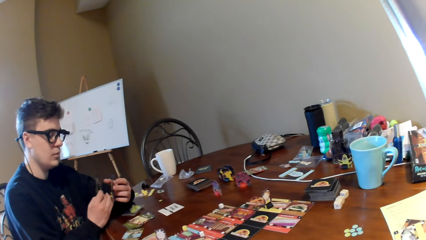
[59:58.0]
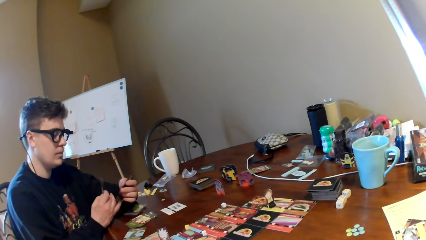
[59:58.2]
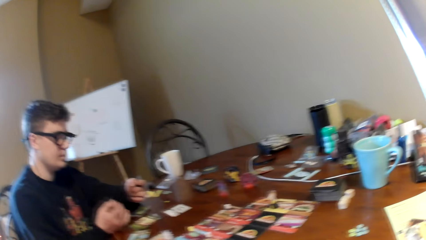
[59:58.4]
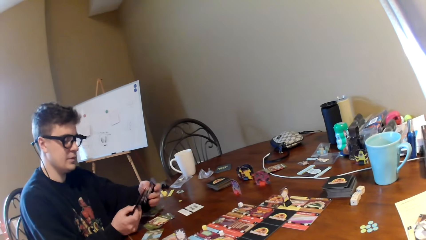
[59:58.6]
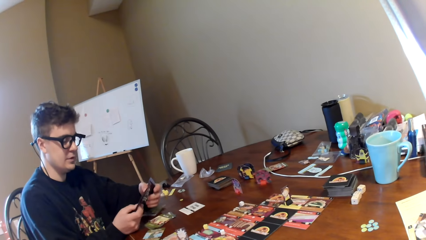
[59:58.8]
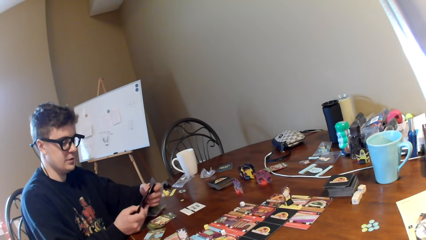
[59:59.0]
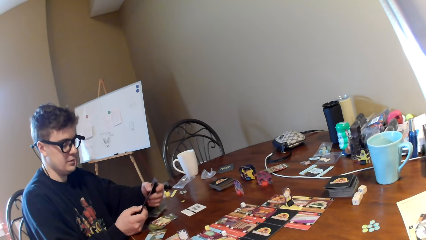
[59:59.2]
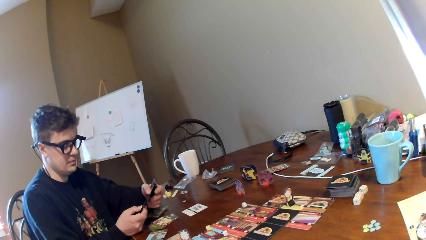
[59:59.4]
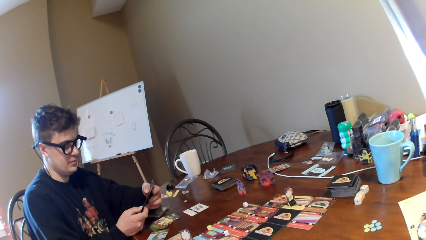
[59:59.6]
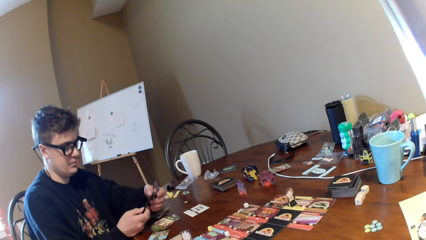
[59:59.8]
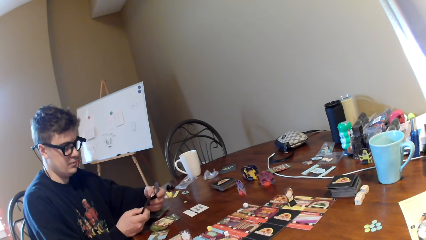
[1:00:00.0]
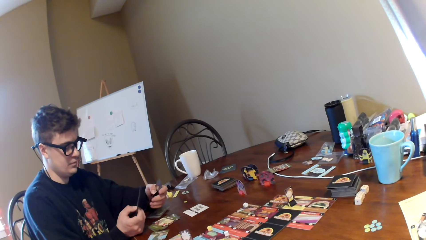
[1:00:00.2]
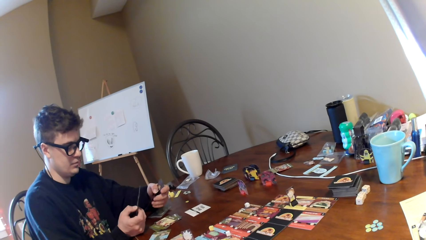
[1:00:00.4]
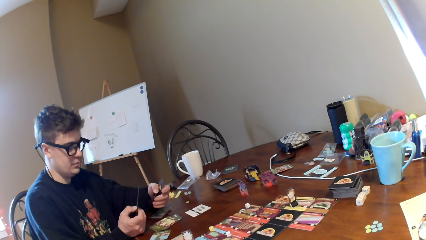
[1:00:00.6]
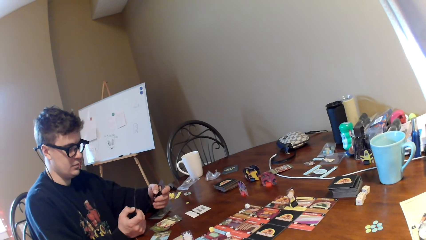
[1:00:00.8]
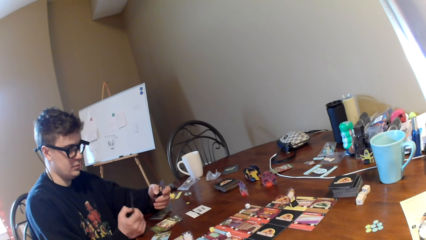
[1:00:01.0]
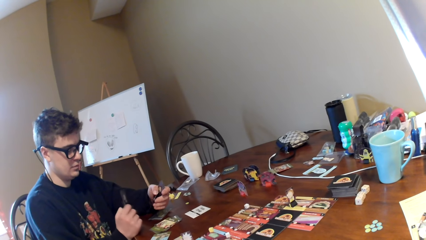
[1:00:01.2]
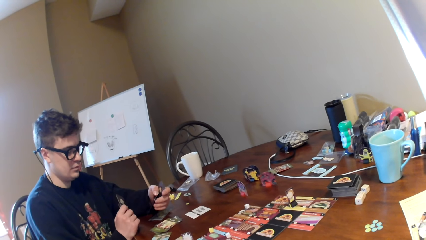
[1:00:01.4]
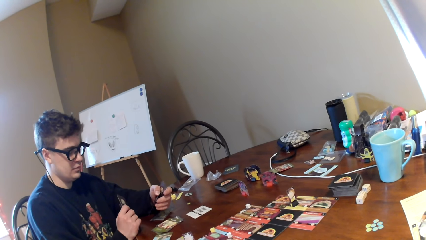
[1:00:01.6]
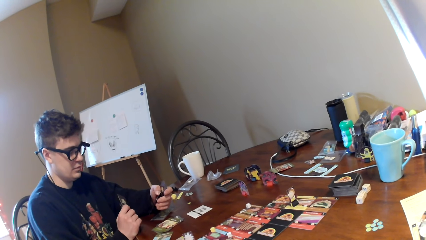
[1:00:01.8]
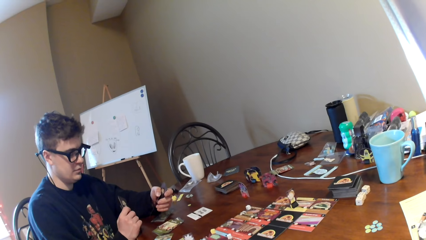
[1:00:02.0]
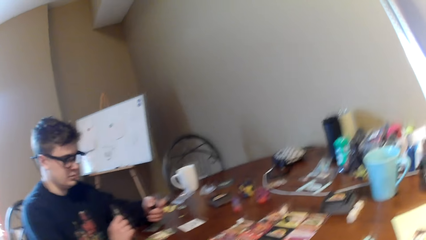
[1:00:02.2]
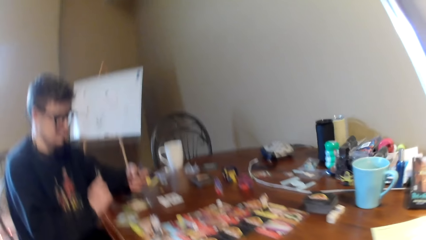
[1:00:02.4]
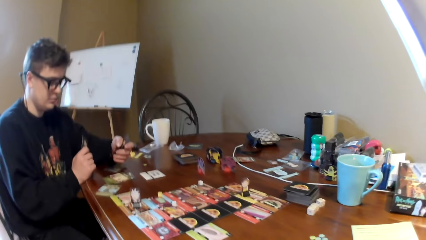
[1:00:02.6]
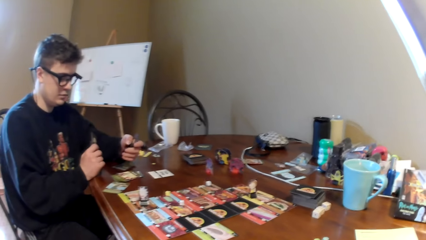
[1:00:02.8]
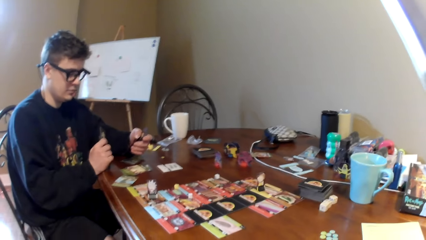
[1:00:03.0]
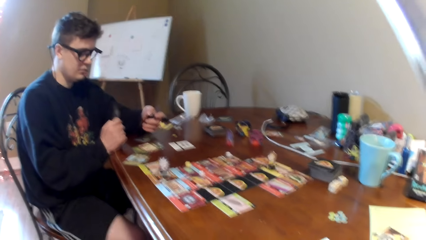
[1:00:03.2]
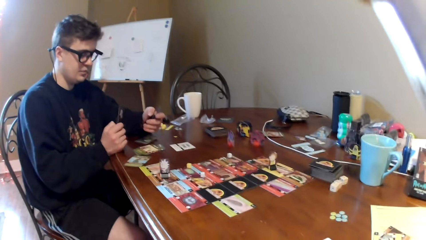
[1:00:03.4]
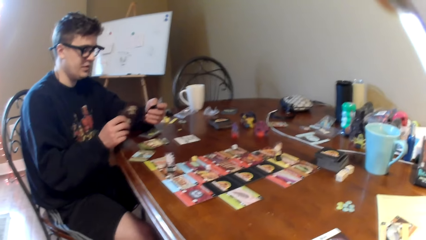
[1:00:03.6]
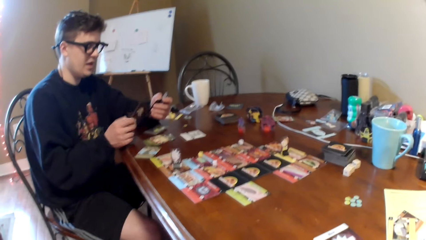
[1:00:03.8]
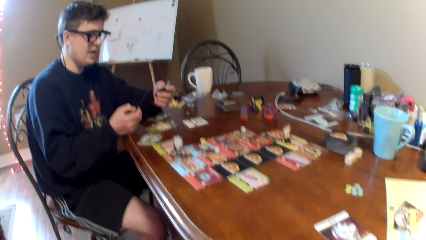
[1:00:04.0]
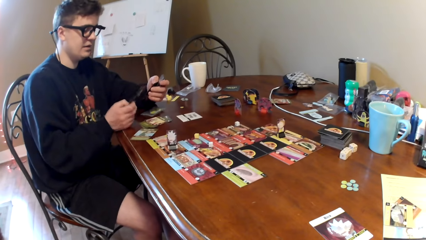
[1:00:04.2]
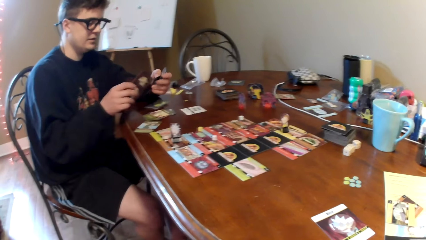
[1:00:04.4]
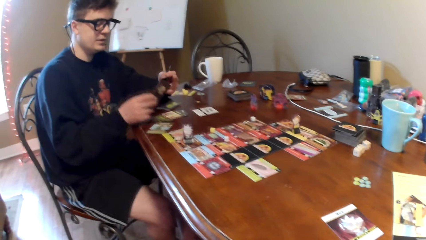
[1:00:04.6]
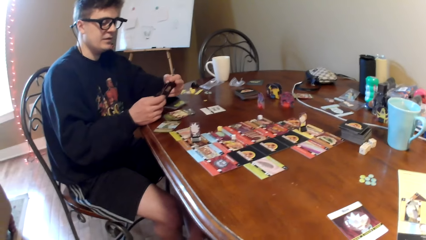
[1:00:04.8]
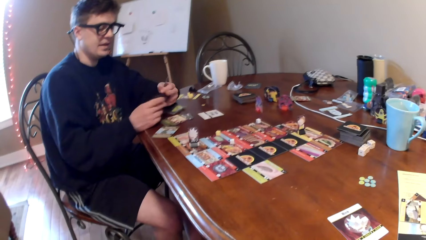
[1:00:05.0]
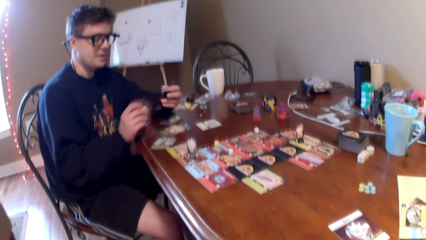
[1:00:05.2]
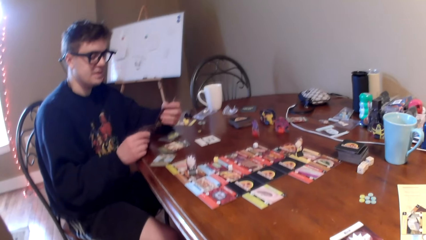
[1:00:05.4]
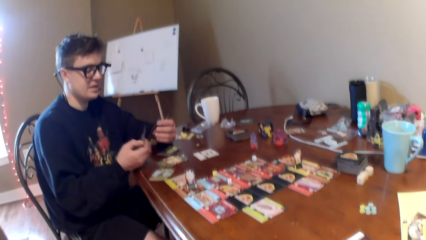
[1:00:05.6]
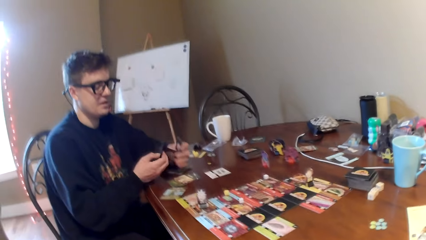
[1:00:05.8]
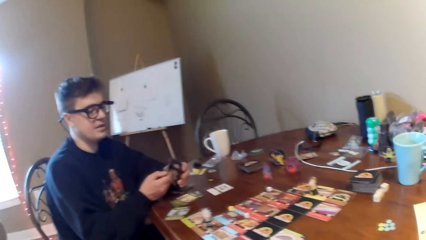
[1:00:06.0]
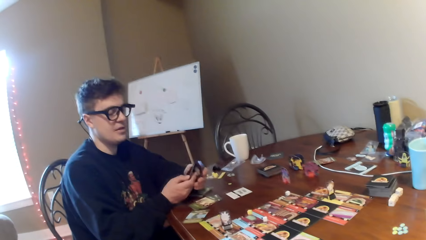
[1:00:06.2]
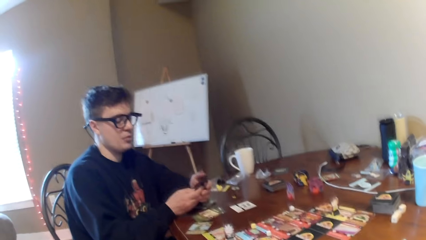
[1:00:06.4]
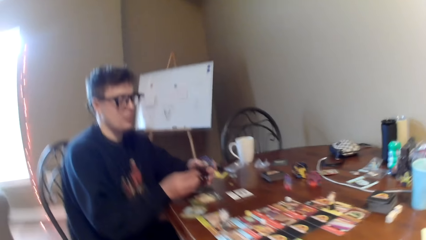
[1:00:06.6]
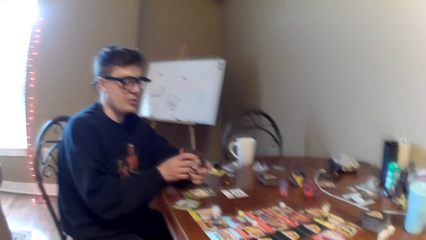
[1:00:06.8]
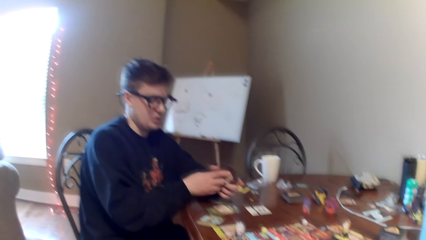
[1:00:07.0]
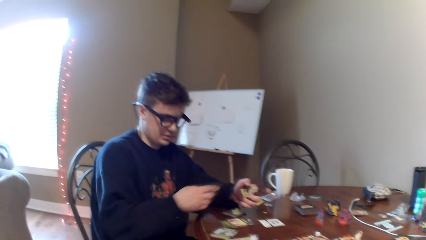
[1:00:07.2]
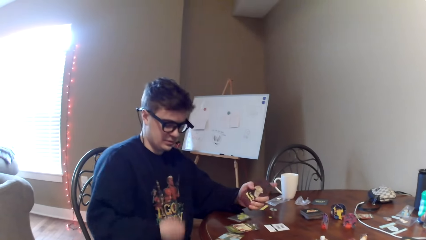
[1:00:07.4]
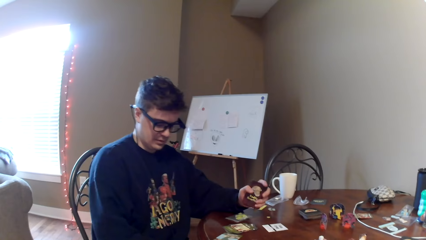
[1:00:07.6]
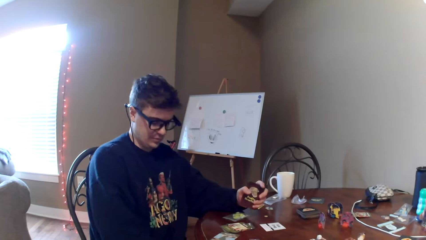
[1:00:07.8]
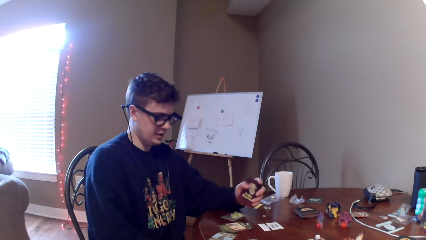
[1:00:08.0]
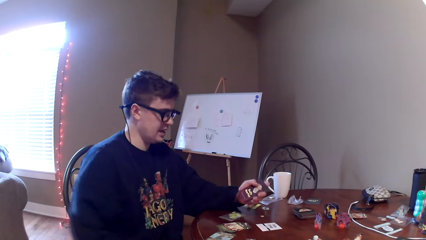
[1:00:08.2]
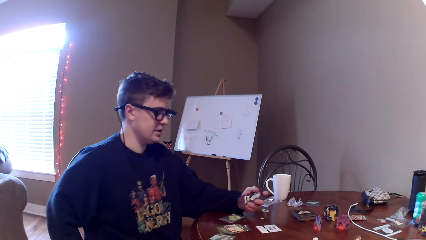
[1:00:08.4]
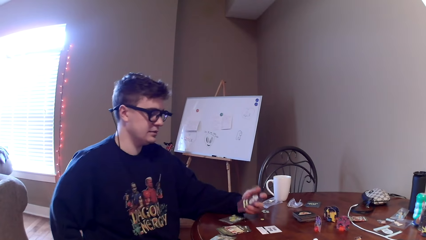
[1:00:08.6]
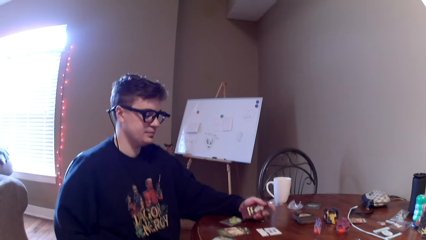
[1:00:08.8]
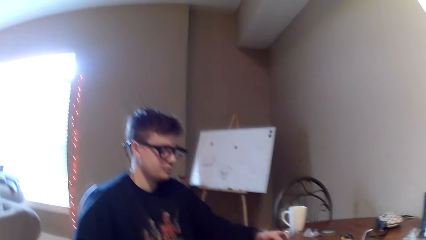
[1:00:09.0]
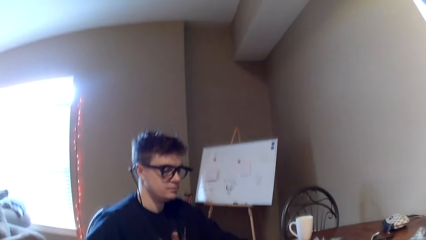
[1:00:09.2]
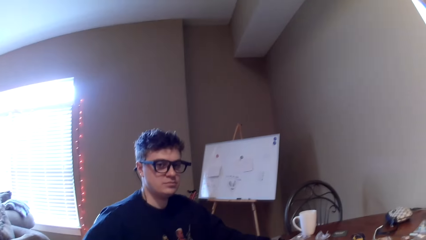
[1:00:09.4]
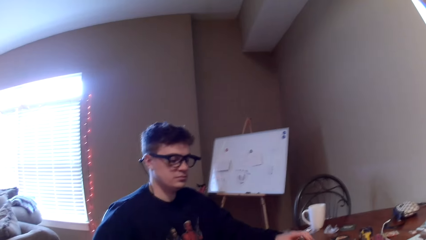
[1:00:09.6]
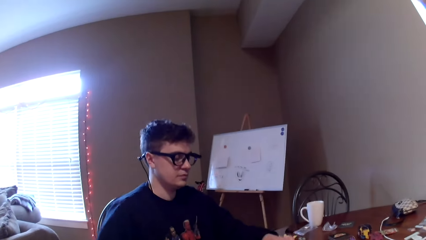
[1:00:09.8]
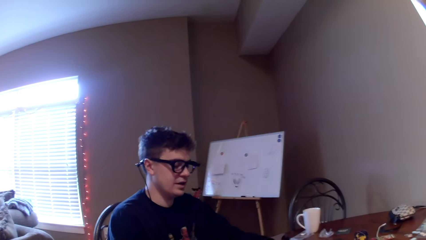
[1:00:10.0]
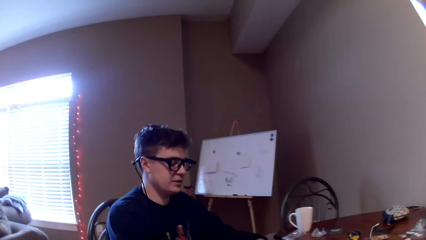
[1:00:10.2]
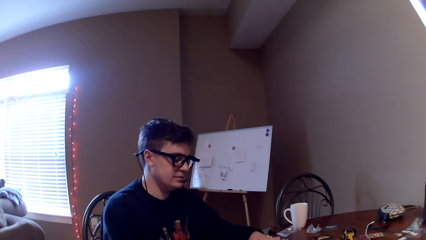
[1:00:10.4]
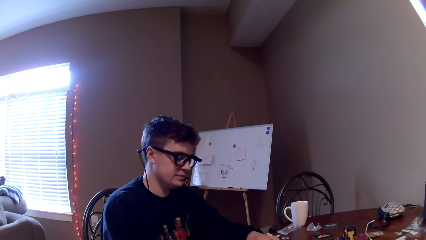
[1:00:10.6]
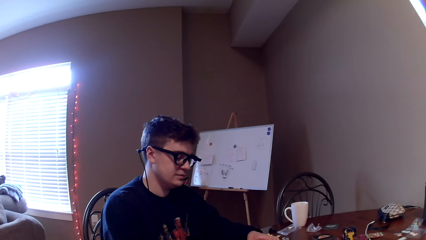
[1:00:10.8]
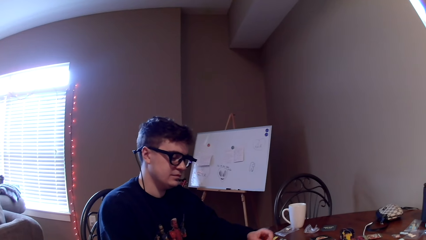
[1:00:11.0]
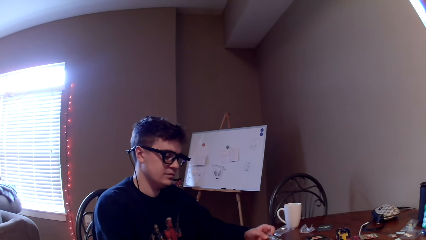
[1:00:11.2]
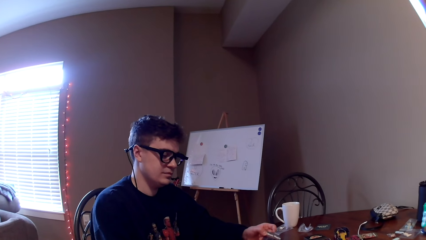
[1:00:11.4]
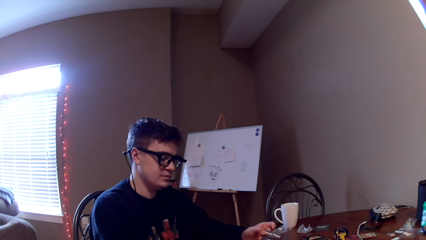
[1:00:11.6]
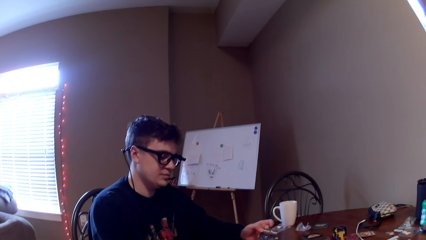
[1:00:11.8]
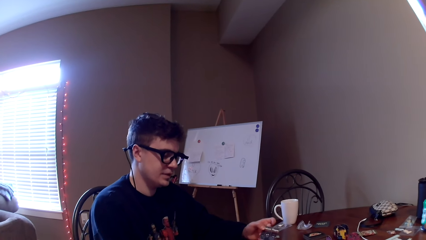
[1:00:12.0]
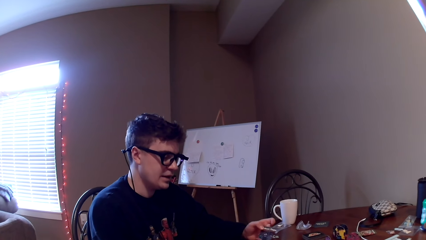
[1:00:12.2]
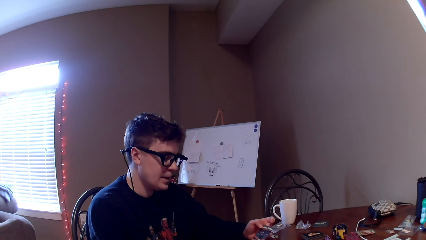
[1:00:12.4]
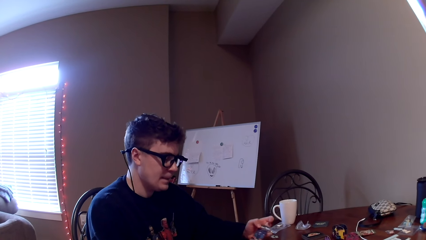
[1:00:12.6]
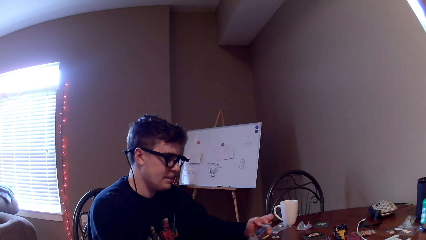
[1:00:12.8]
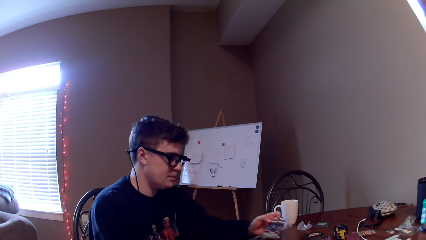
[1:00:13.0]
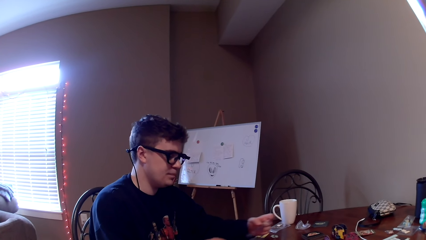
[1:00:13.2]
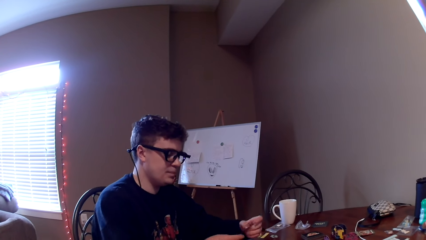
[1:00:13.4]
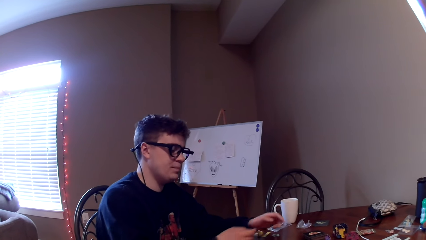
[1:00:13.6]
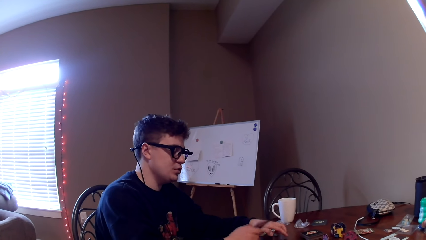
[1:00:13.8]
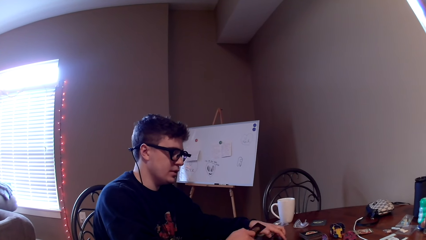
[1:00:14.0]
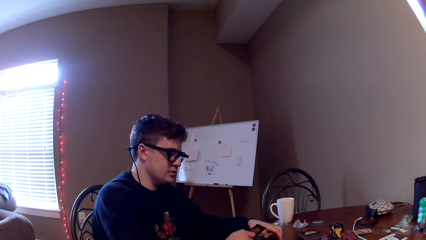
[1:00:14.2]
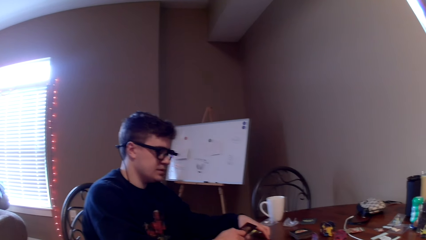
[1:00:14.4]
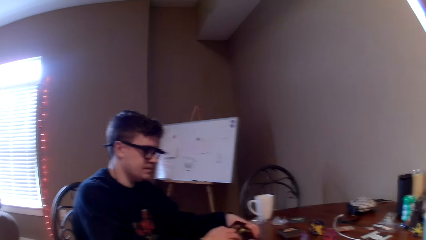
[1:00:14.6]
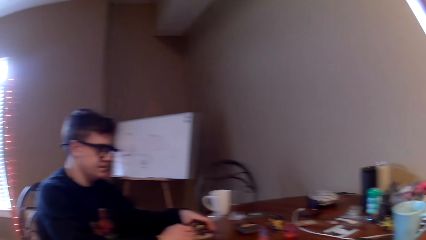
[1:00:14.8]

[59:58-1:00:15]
The camera wearer looks at the cards on the table. A man converses with the camera wearer. The man touches himself. The camera wearer responds to the man. The man picks up cards on the table. The camera wearer looks at the man.
